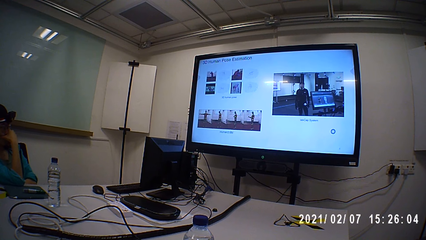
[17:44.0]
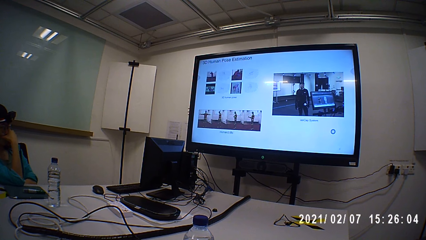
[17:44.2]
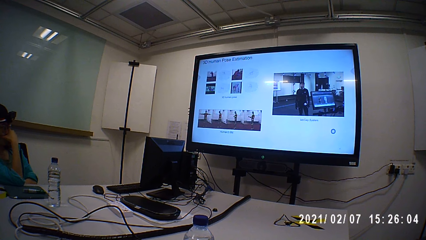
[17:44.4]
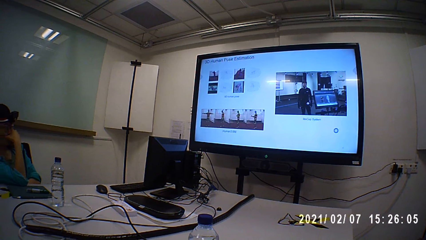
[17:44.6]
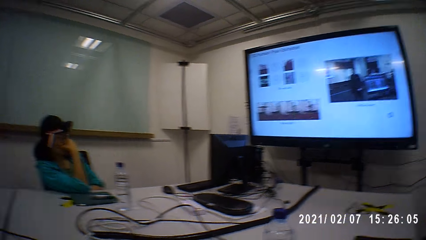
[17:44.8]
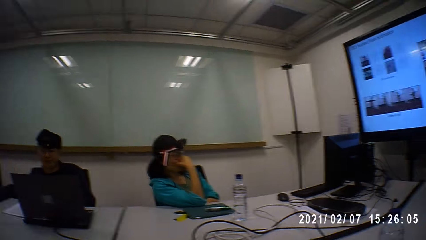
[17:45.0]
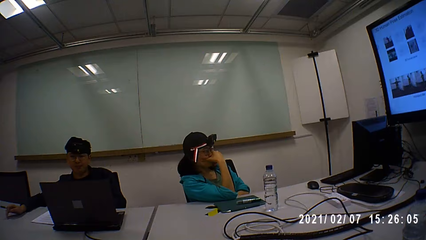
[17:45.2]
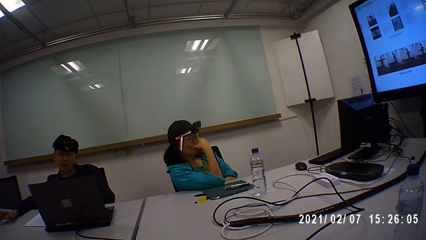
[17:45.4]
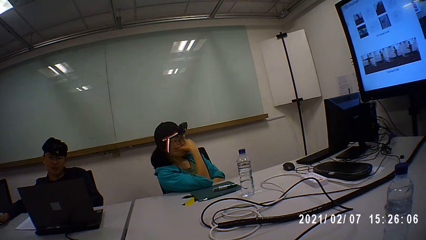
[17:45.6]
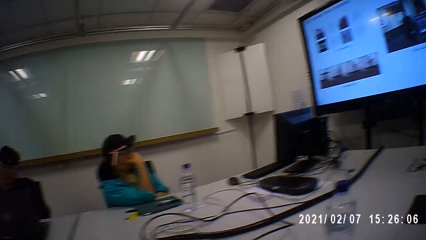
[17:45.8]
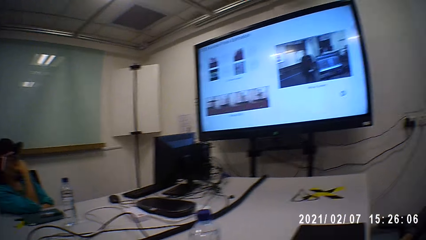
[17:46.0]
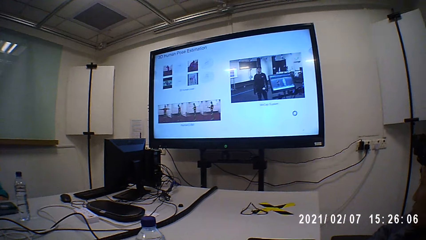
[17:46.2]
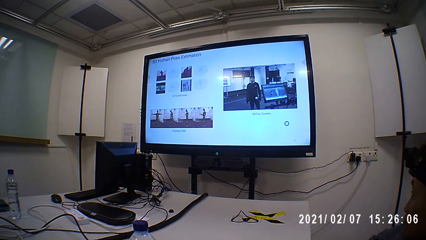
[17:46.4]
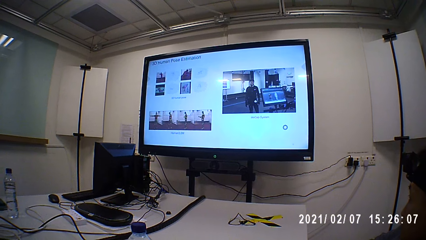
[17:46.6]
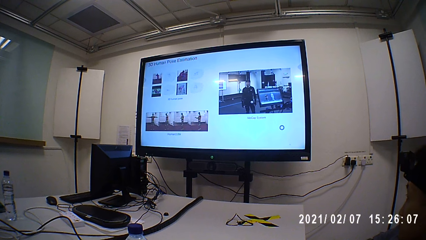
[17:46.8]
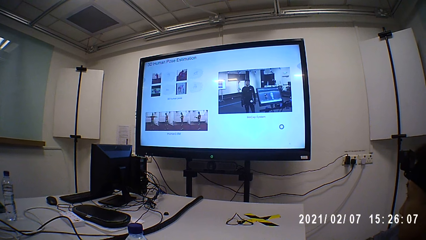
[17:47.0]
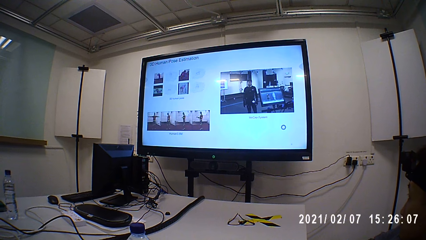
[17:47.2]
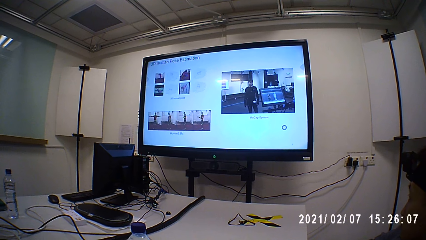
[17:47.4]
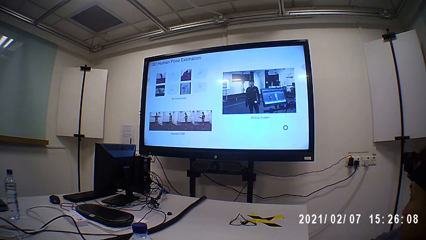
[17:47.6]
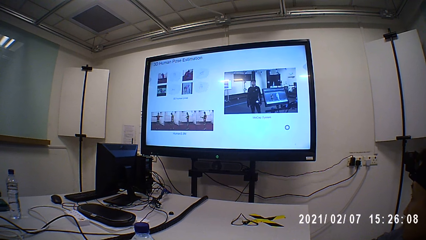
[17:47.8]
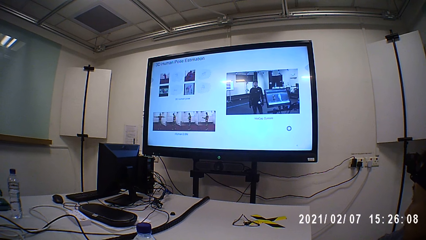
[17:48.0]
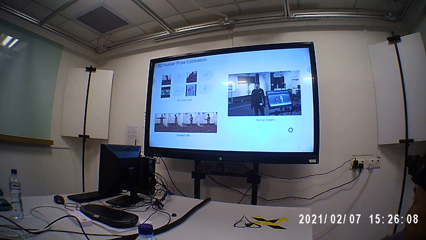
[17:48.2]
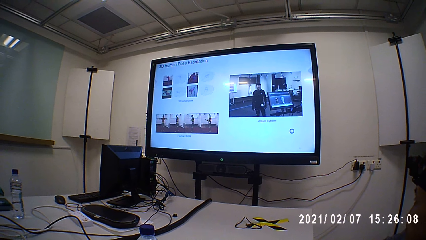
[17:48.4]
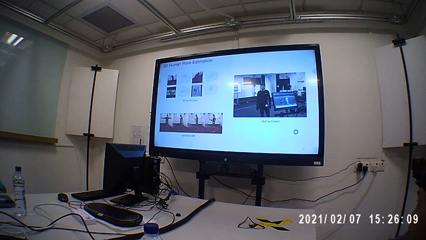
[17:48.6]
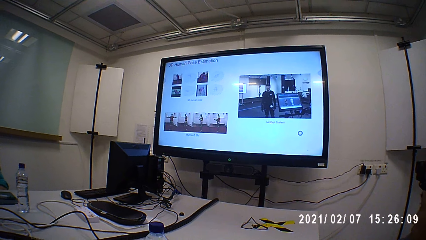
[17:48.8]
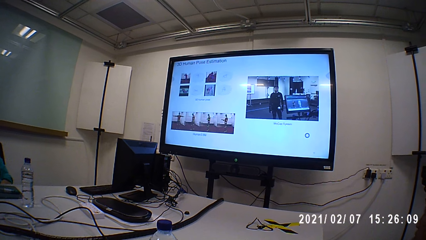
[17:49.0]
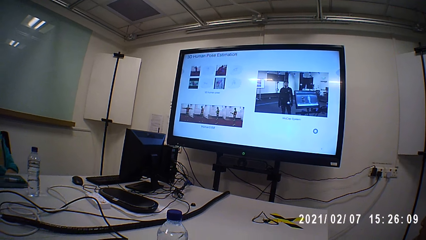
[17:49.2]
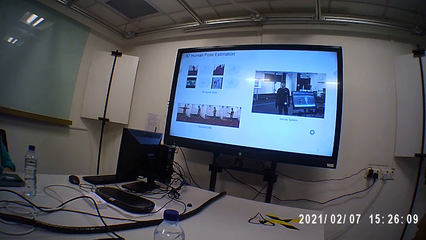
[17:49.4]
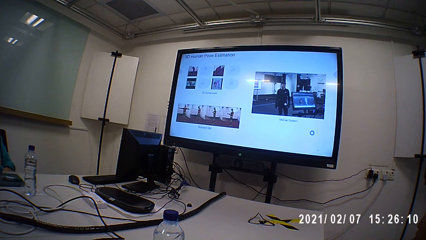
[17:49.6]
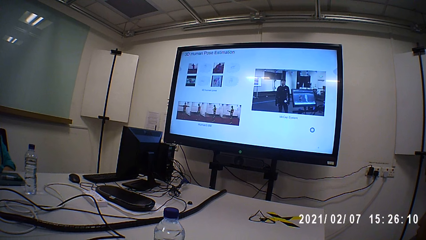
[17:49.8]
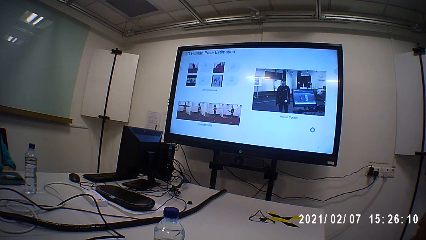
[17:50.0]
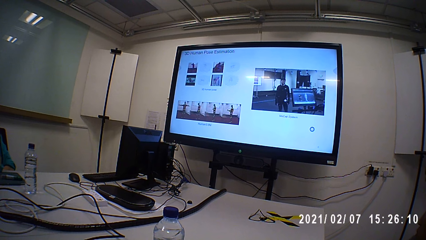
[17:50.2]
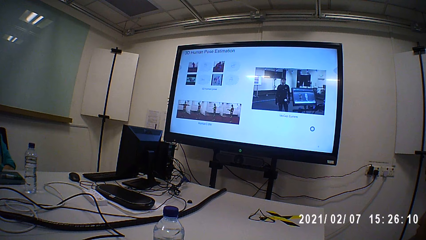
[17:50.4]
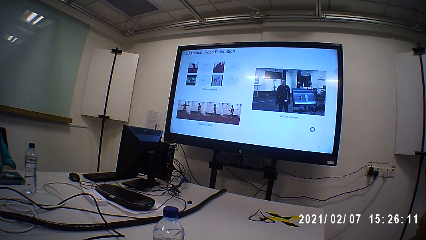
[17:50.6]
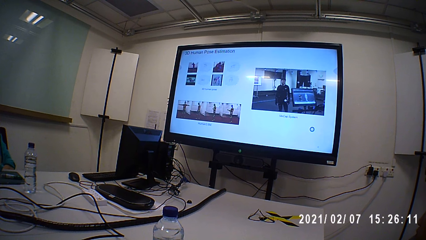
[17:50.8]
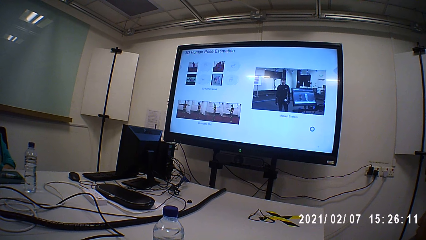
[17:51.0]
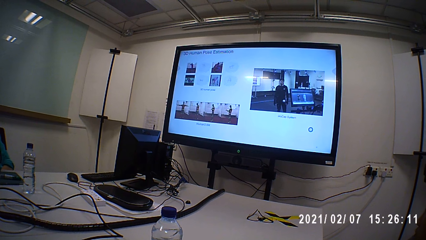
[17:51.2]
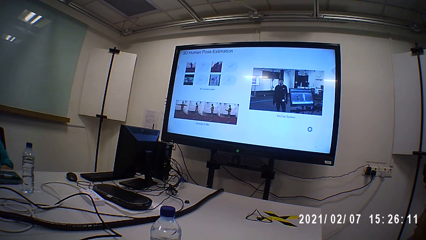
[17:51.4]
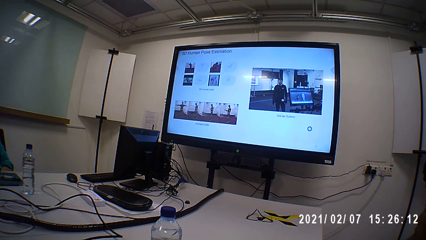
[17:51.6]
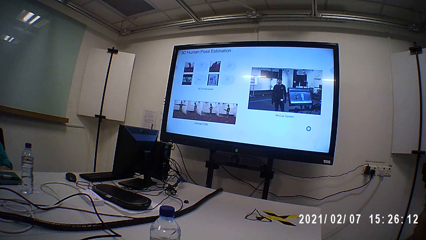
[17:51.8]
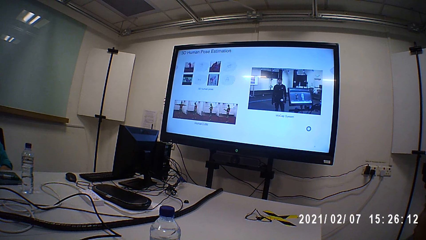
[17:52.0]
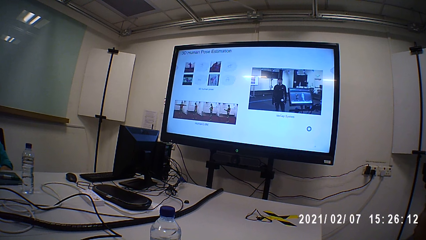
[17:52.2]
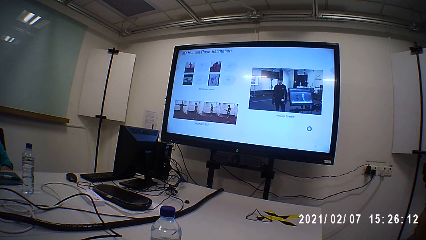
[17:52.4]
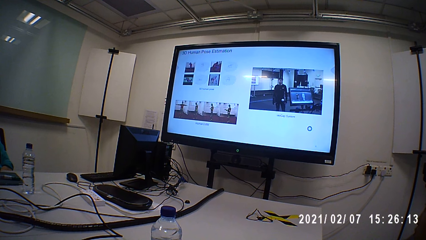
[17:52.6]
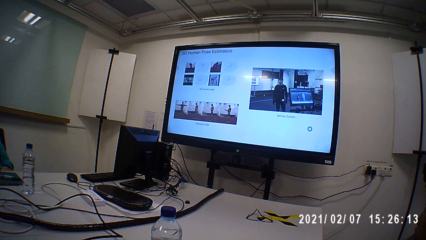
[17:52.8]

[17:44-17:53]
The camera wearer looks at a person. They look at the TV. They look around. The person talks to the camera wearer and two other people.

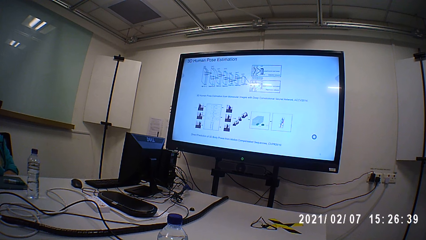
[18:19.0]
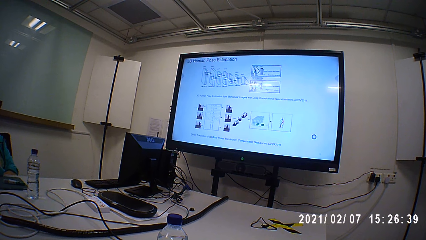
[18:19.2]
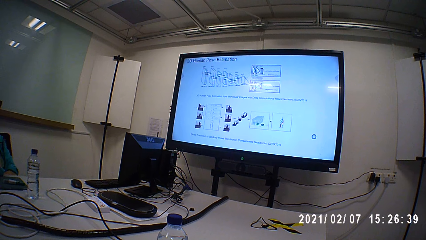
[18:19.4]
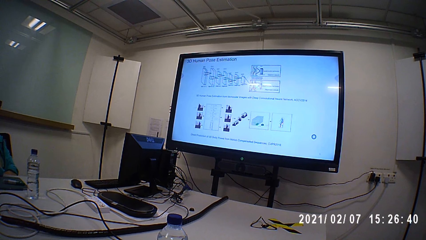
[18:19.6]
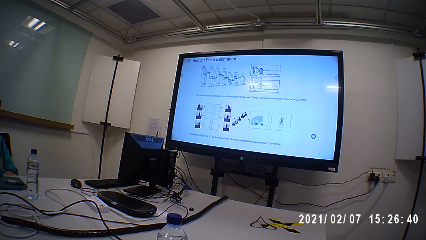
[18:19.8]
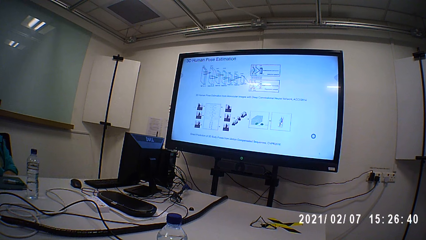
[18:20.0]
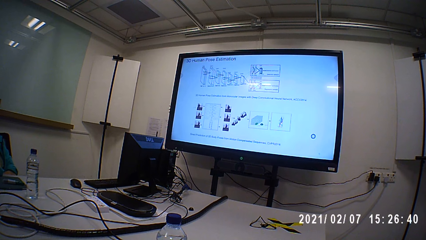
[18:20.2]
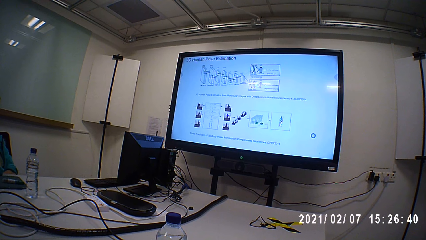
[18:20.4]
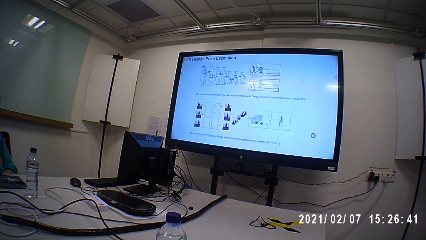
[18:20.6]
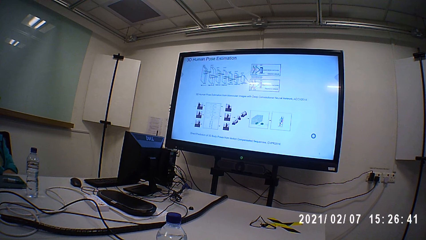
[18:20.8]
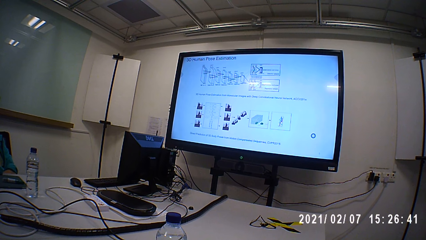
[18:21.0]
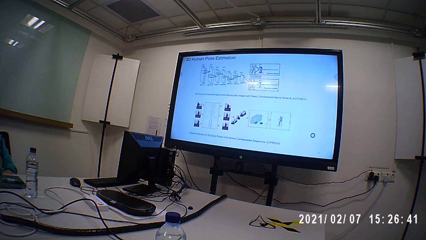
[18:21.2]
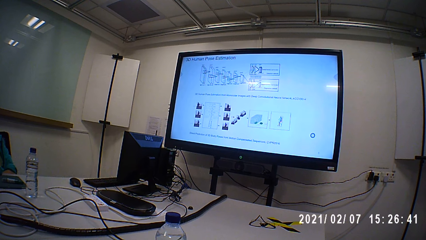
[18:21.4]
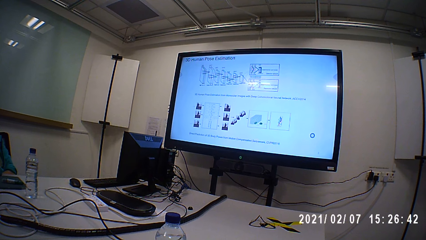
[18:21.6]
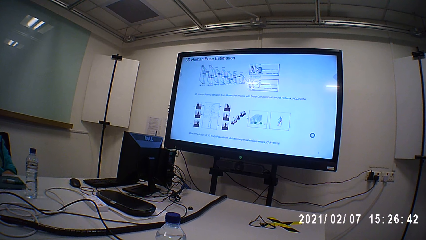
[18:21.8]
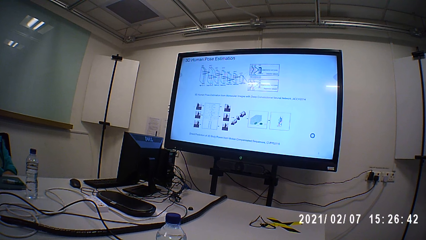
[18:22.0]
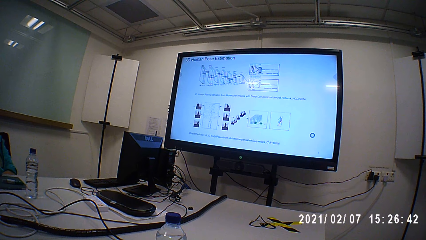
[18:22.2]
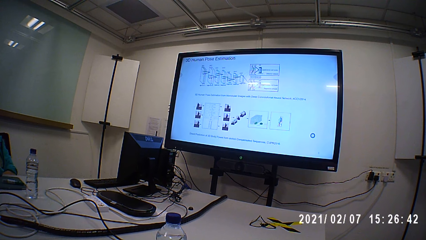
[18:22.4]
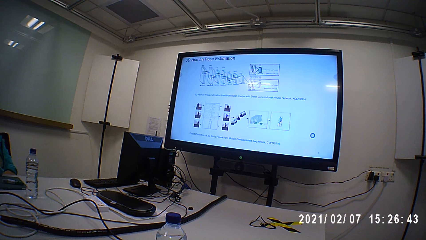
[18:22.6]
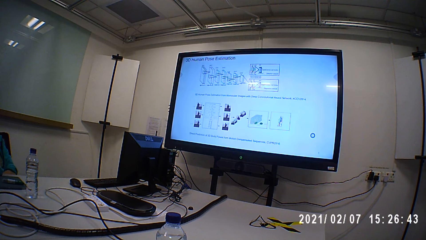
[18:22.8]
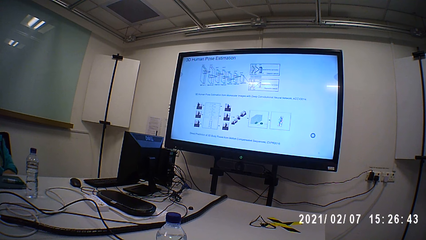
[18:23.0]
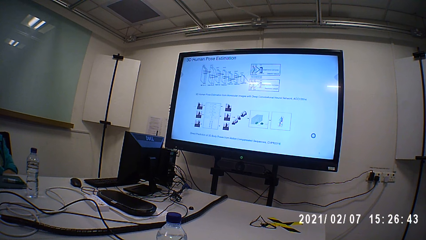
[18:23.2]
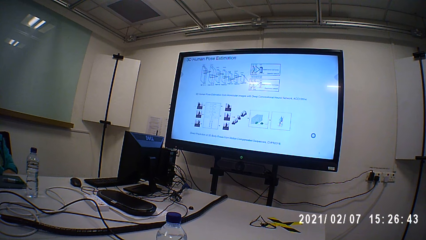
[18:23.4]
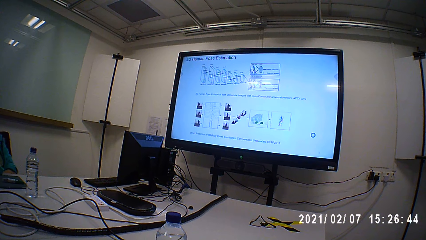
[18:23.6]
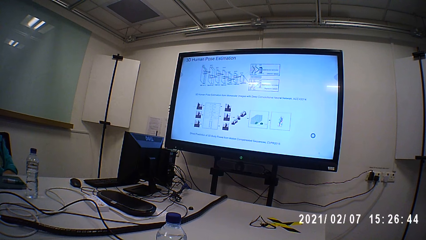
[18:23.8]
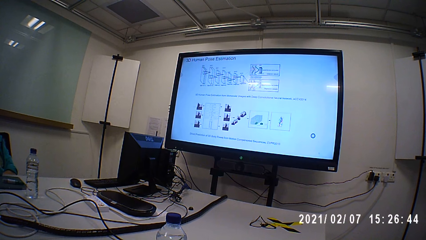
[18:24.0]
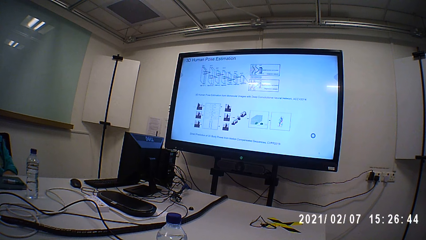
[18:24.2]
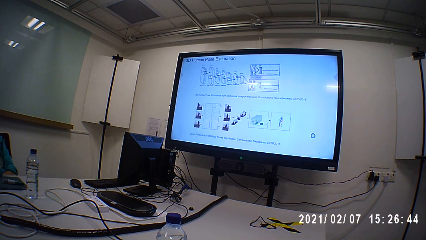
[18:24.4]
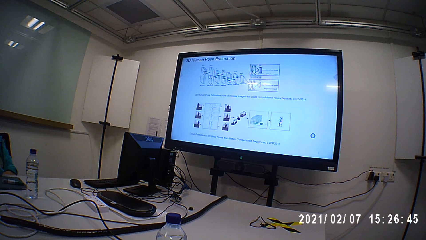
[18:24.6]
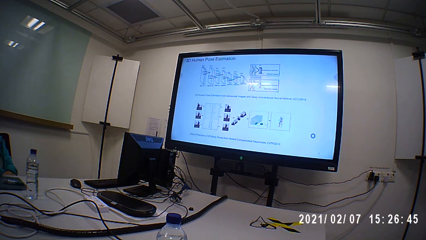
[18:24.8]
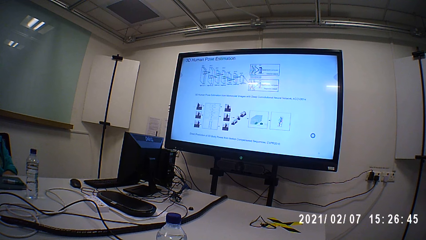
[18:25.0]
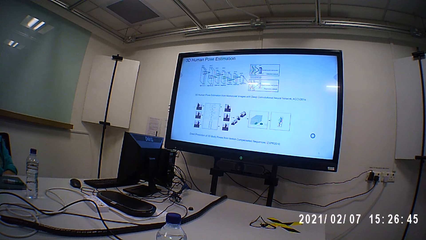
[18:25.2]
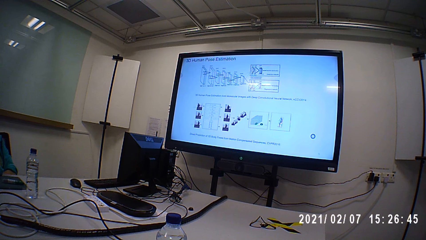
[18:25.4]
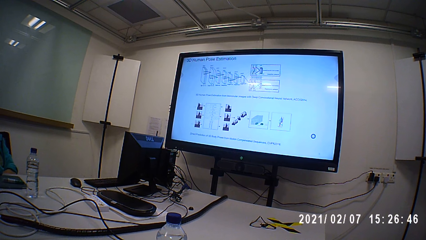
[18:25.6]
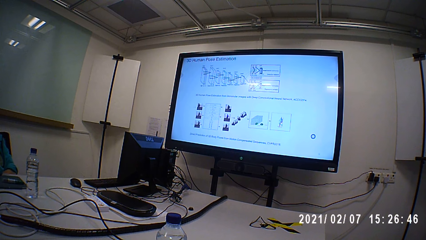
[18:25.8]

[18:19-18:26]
A man looks at the television.
